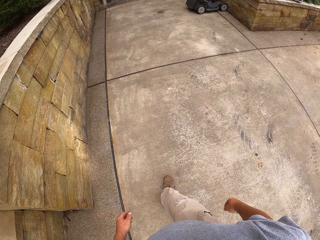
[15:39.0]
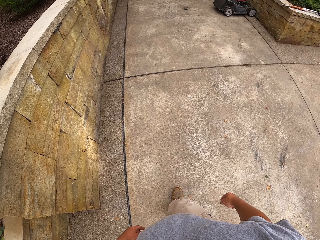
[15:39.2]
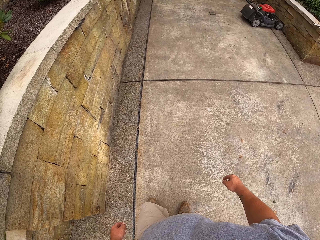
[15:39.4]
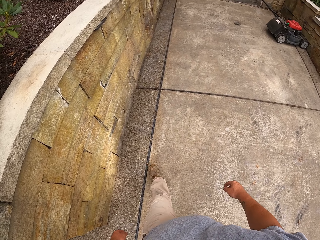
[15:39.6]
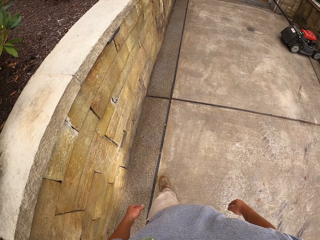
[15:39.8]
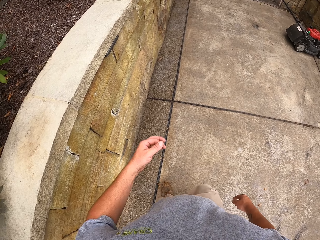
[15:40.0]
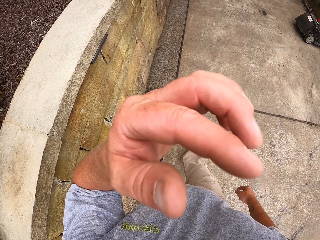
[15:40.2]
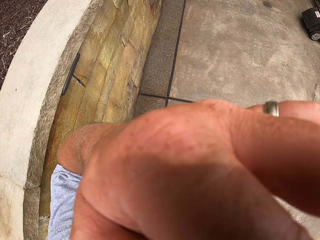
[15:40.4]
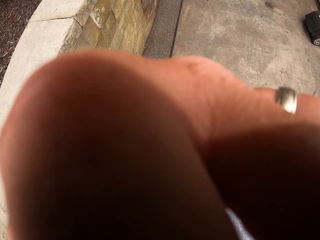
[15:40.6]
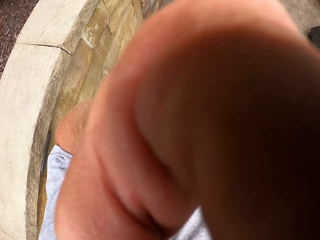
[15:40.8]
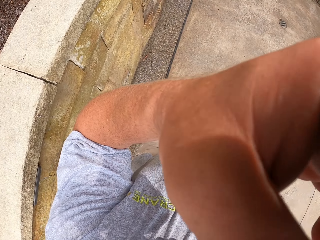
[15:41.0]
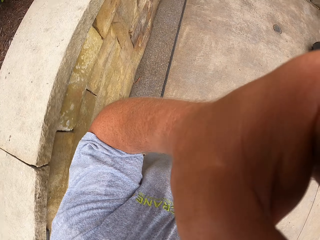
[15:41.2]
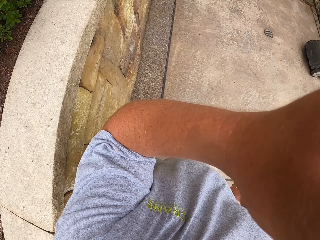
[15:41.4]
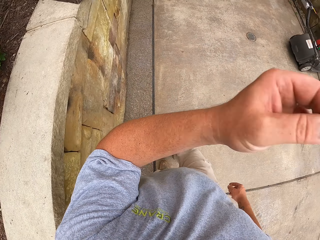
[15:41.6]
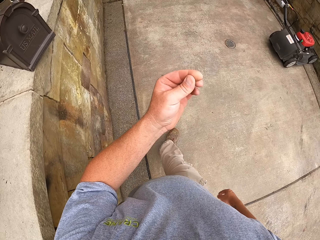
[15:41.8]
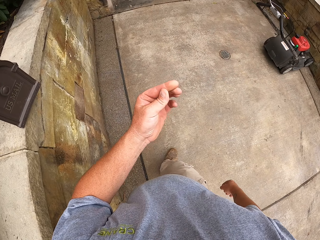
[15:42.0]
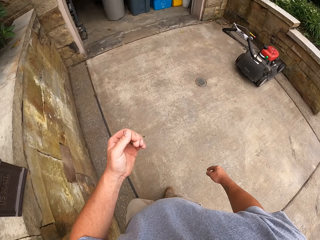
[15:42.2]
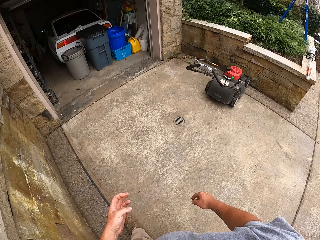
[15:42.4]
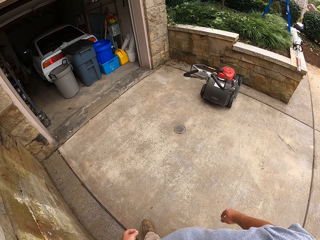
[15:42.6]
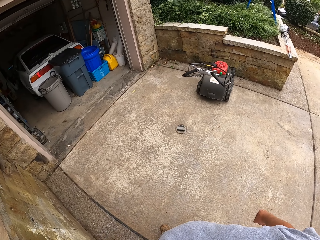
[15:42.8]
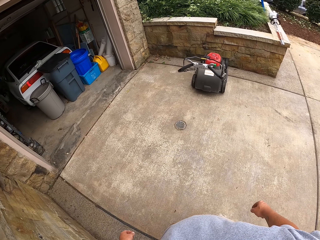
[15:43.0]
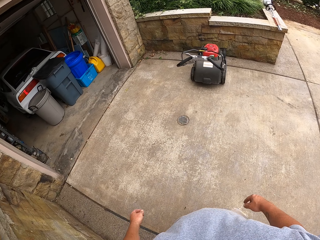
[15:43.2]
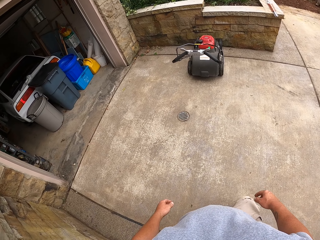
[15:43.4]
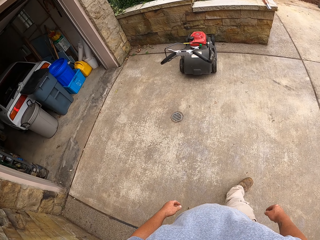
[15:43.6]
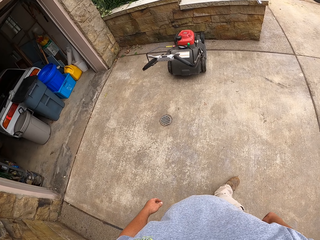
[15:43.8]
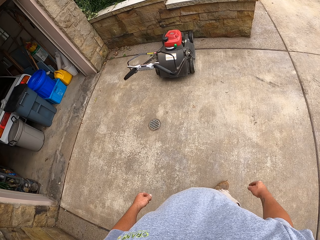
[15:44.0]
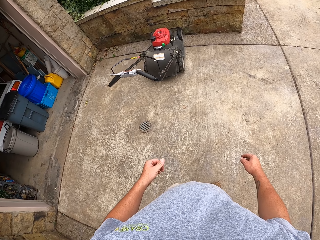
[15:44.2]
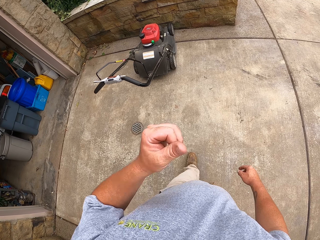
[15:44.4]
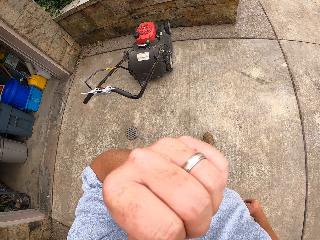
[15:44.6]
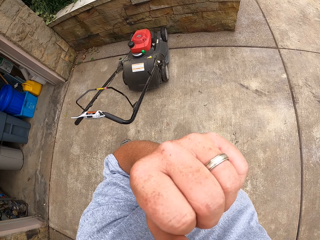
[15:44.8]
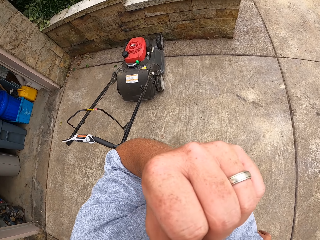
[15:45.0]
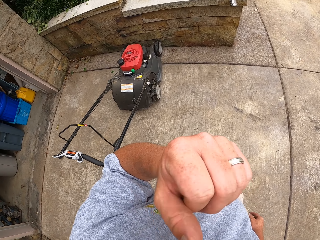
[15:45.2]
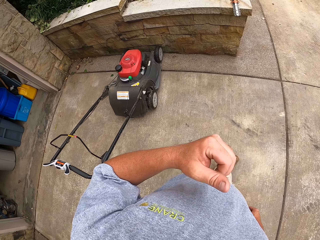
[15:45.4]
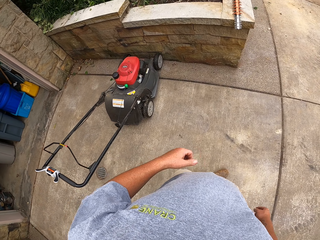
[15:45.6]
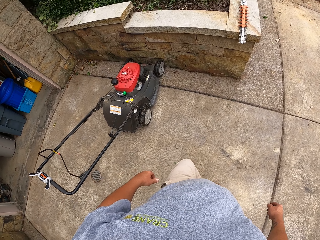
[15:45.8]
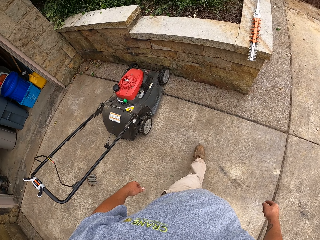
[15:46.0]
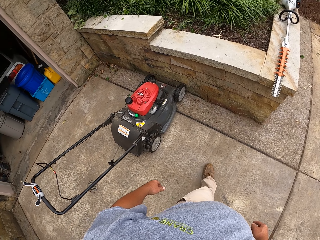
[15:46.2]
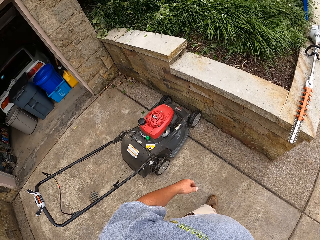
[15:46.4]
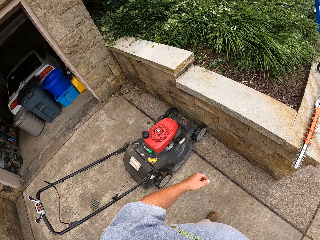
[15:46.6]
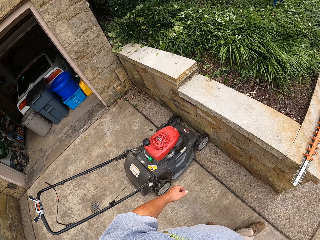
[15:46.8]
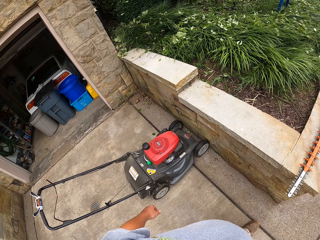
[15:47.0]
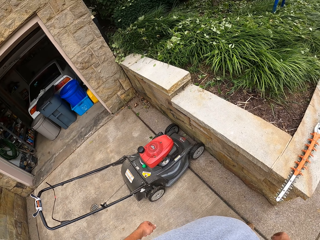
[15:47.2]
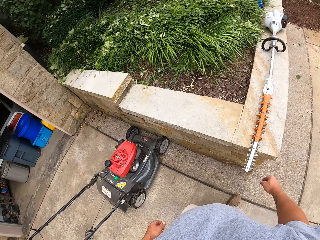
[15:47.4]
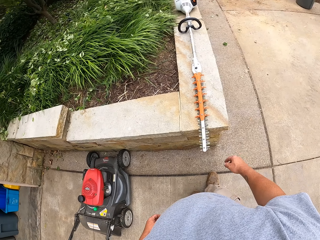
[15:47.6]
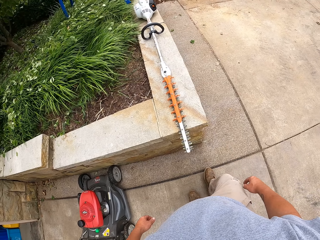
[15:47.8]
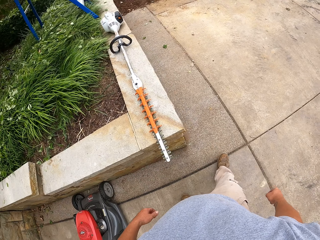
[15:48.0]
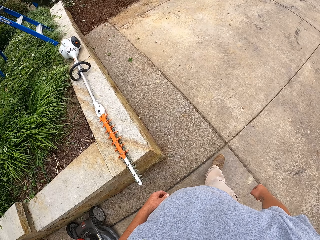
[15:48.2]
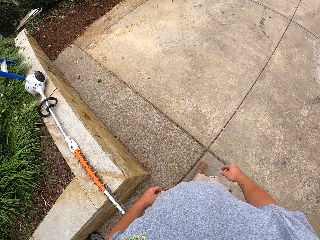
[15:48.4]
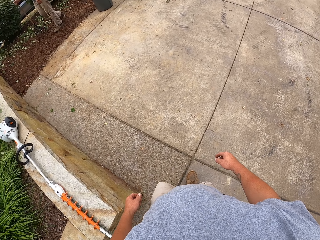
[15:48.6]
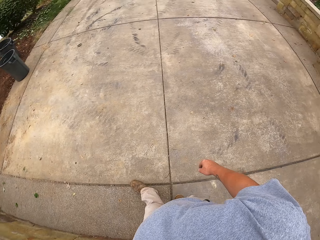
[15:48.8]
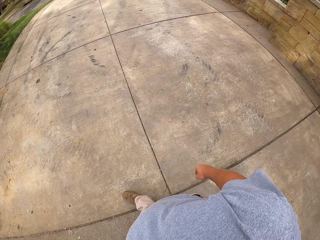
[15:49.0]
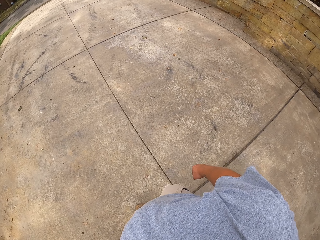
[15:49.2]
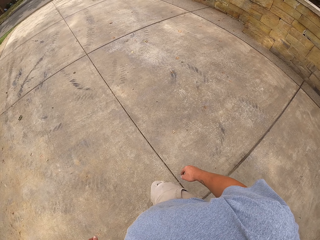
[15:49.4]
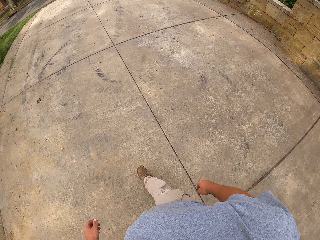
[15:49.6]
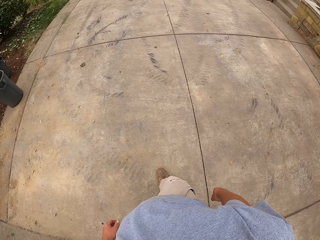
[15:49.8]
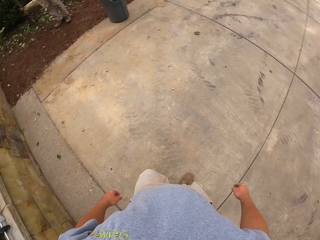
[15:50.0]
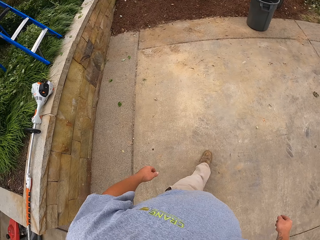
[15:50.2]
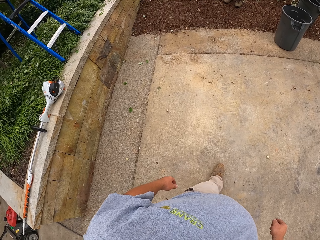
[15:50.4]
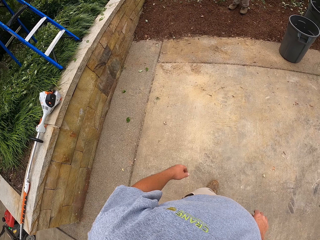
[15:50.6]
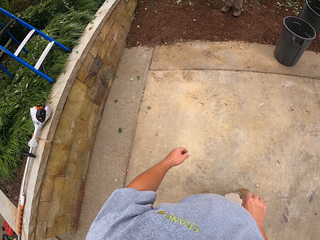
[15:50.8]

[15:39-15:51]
The camera wearer lifts a hand up. They lower the hand.

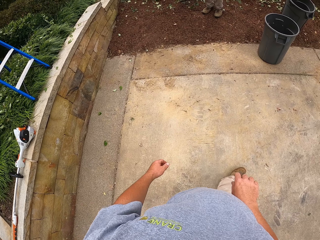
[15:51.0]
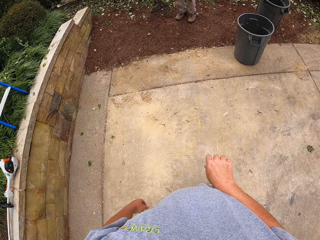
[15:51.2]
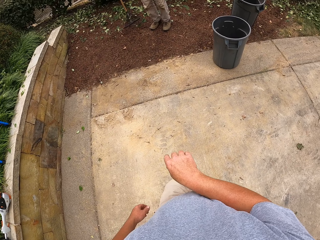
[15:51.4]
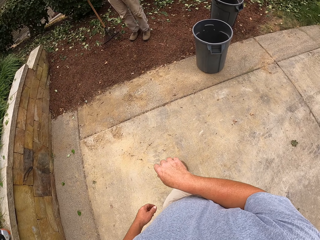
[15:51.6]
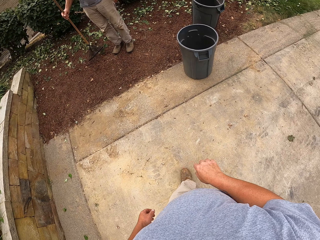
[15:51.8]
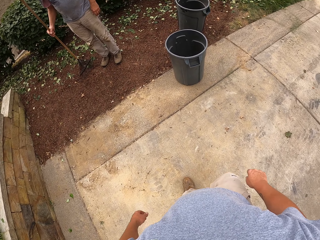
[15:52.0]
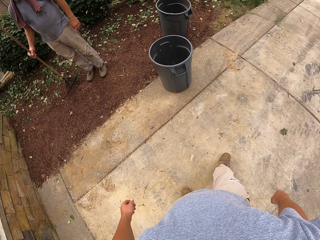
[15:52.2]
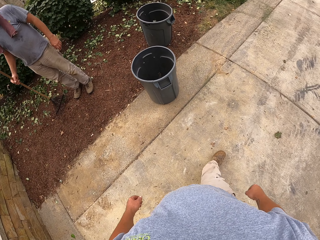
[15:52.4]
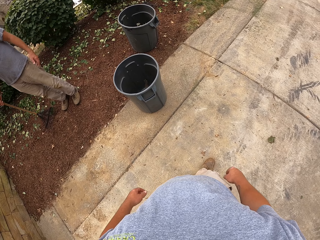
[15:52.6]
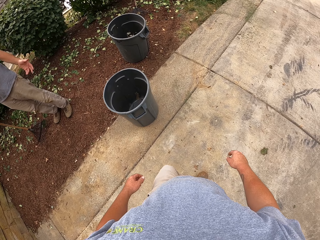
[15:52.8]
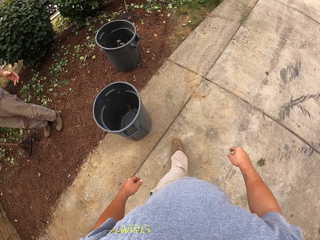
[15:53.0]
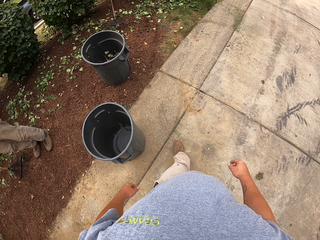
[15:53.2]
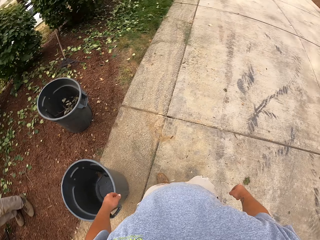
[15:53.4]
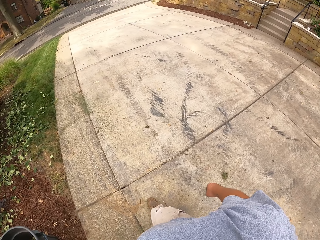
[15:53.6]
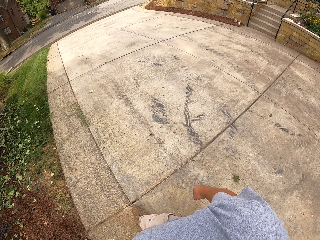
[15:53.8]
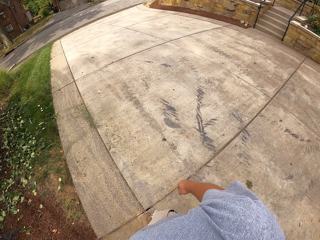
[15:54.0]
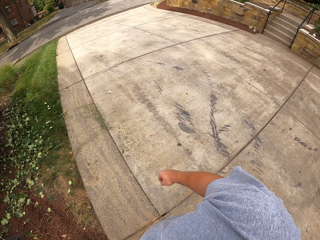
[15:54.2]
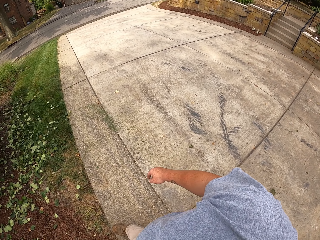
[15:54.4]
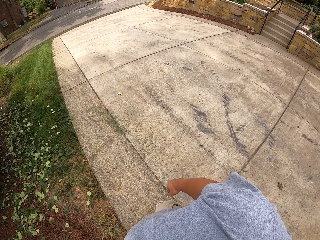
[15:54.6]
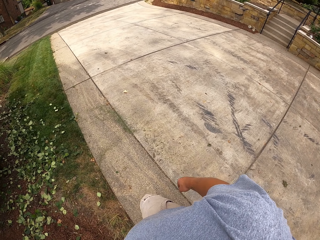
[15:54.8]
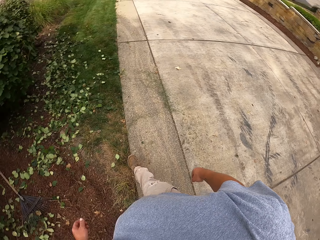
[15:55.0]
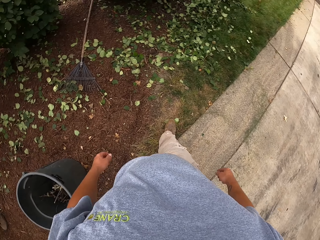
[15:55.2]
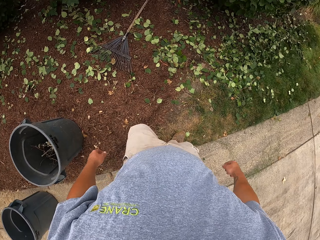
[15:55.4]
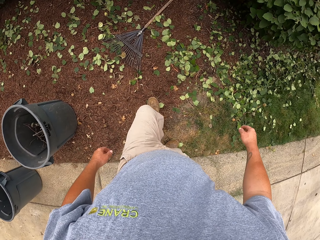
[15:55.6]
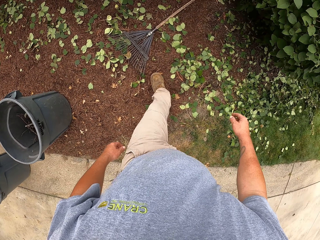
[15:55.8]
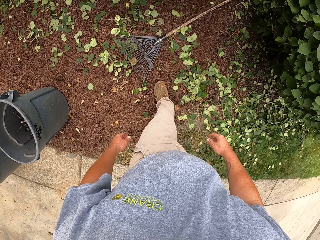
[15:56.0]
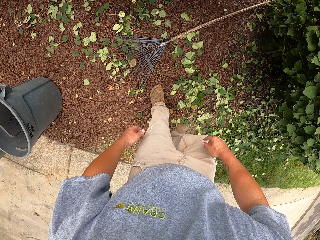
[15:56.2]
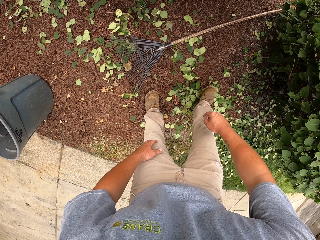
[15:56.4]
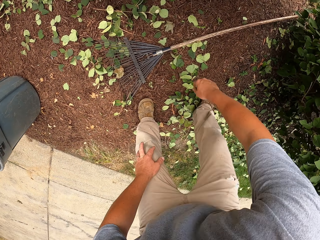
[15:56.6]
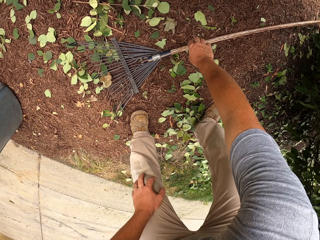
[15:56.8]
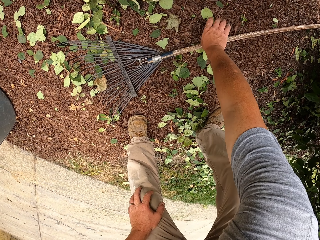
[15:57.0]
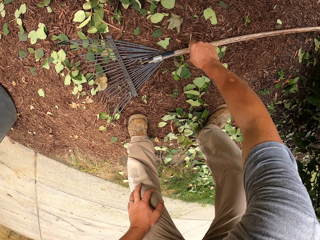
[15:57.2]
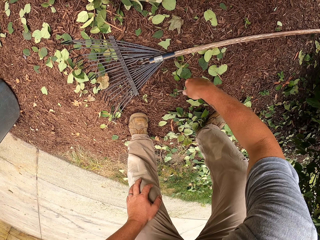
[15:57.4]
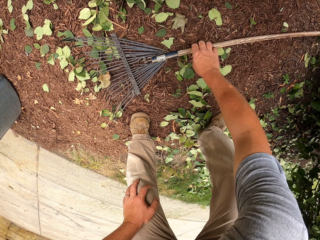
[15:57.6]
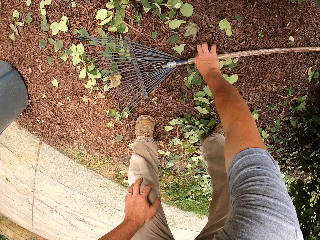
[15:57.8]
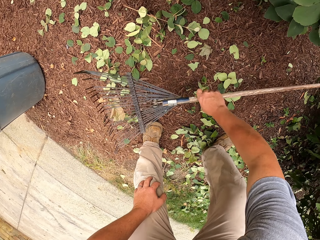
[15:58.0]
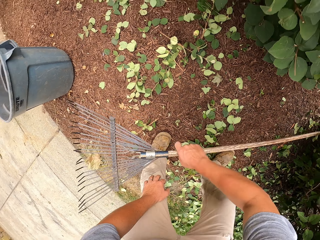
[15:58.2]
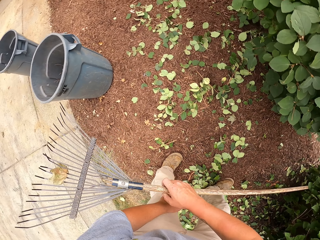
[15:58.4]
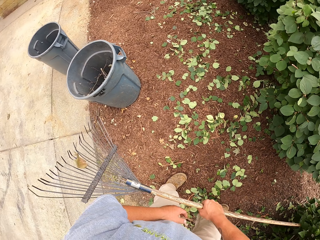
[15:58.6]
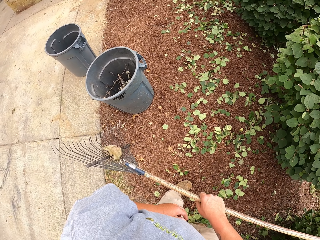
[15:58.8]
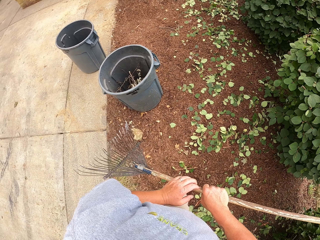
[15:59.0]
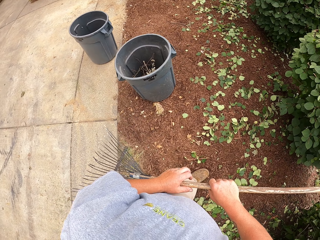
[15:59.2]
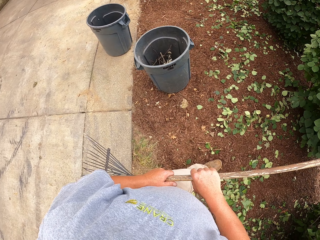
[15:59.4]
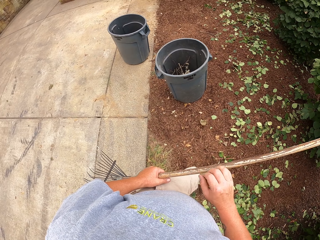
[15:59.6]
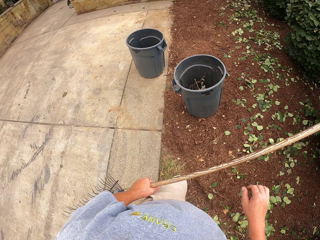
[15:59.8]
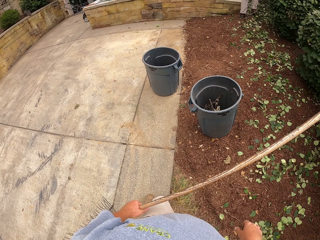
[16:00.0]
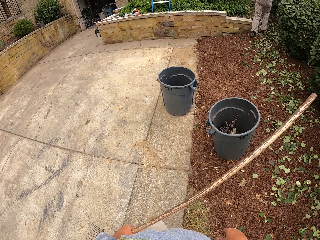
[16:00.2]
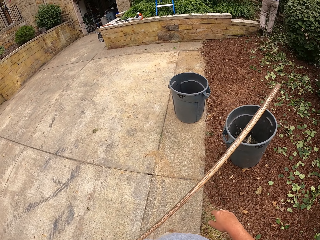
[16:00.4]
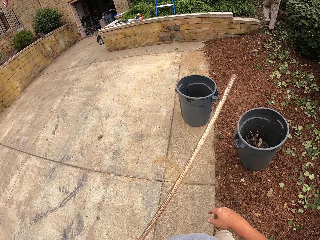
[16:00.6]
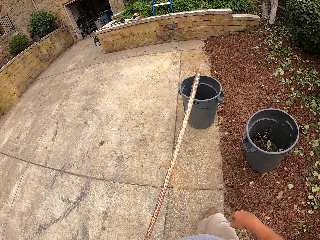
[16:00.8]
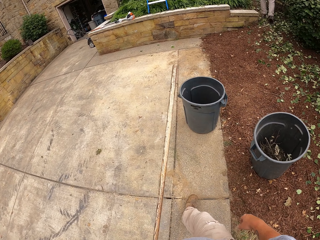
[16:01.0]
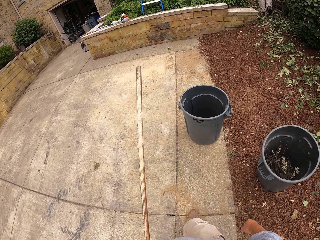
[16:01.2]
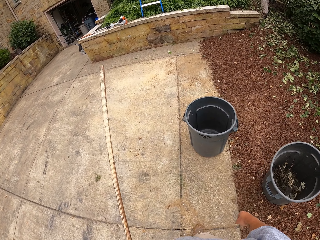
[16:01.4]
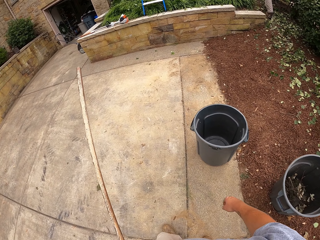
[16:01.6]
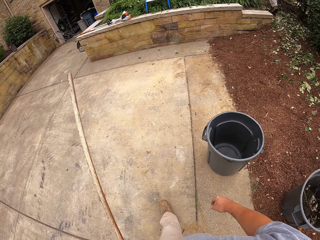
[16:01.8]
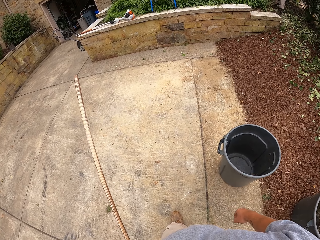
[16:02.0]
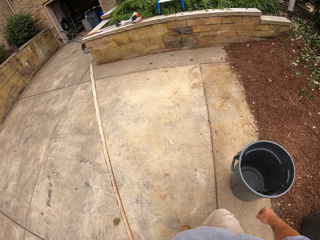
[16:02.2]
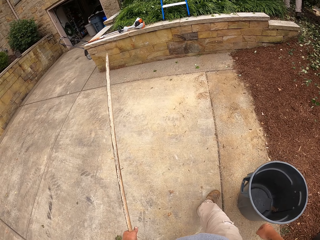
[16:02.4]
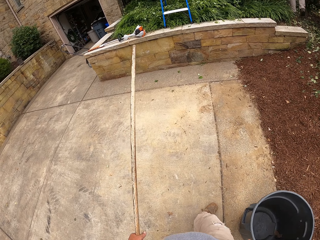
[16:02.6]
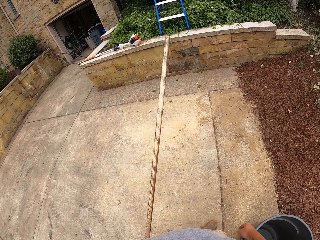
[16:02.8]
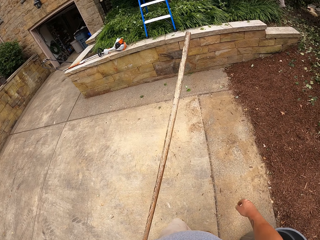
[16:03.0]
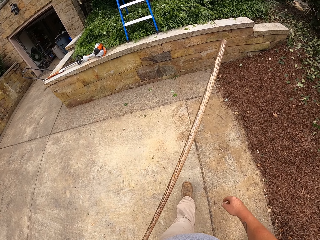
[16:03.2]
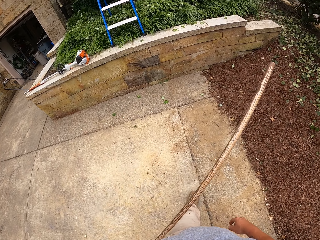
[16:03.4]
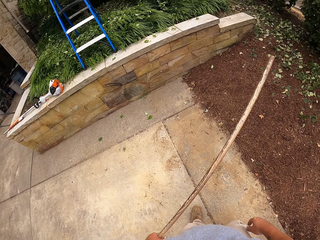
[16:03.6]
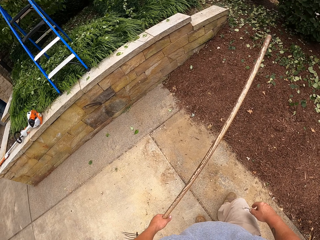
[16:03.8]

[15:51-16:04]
The camera wearer picks up a garden leaf rake.
